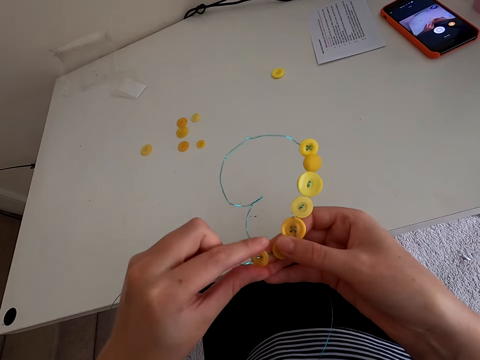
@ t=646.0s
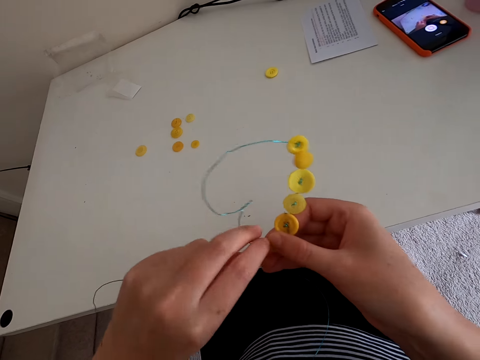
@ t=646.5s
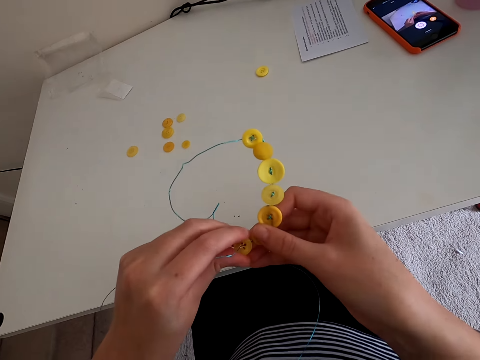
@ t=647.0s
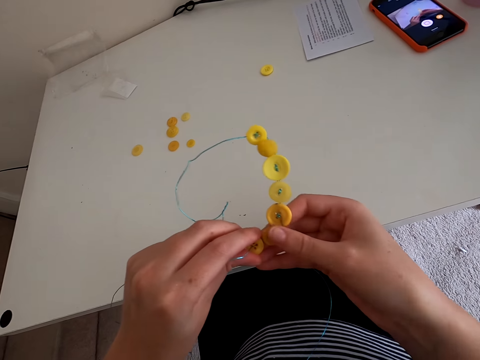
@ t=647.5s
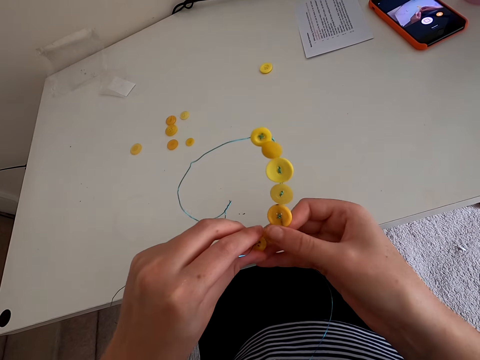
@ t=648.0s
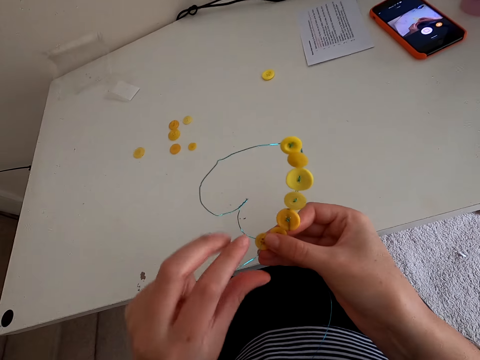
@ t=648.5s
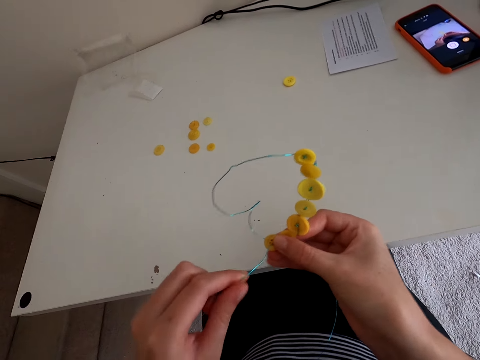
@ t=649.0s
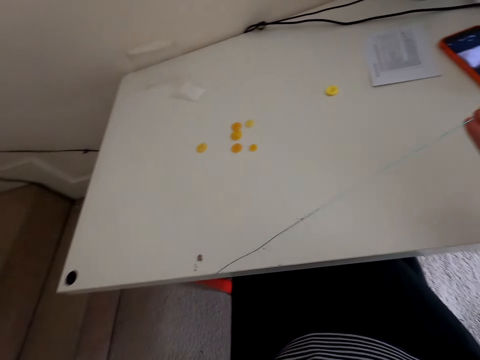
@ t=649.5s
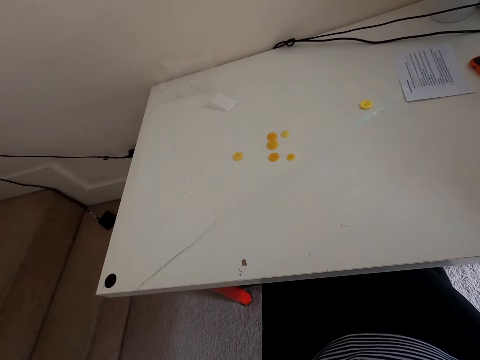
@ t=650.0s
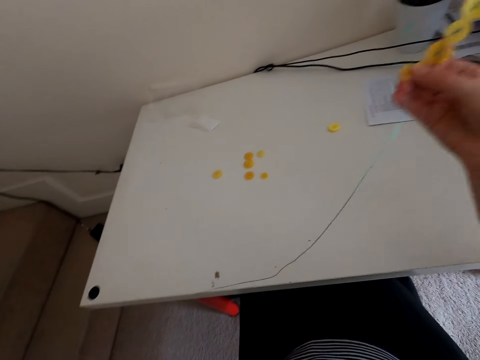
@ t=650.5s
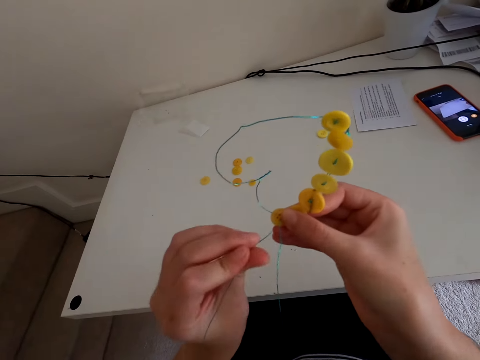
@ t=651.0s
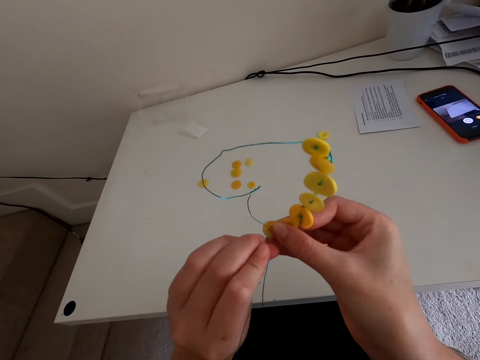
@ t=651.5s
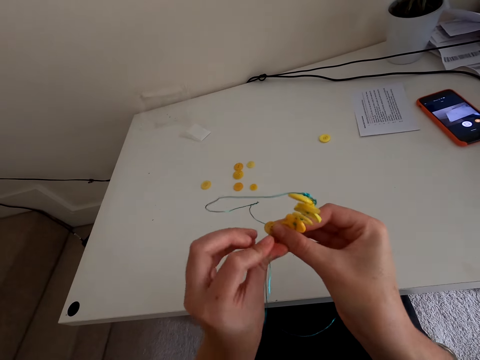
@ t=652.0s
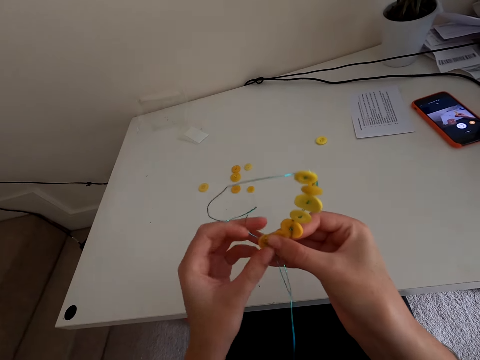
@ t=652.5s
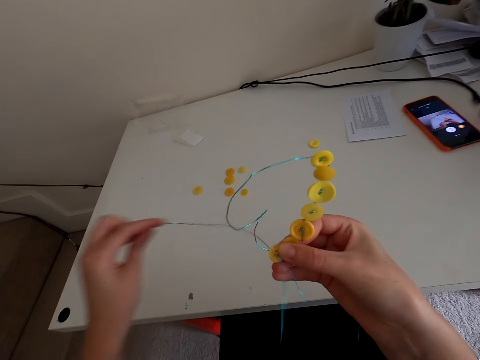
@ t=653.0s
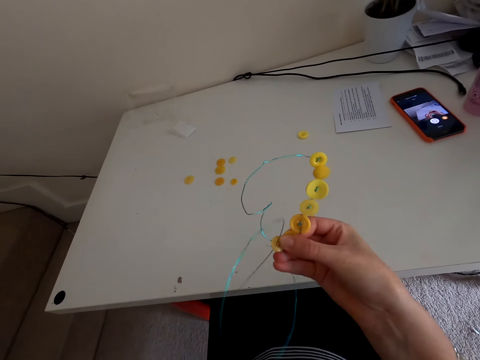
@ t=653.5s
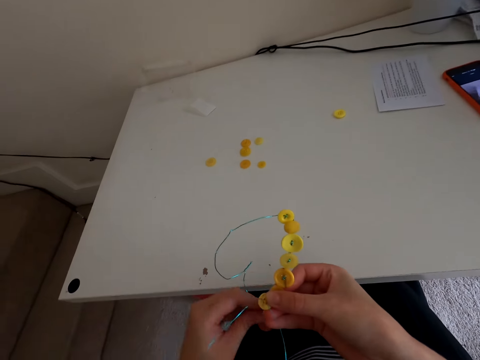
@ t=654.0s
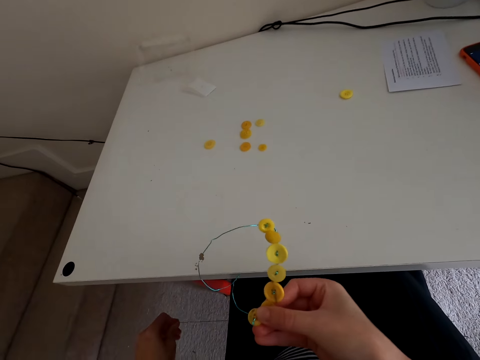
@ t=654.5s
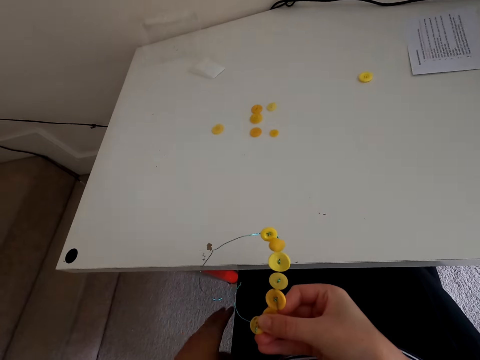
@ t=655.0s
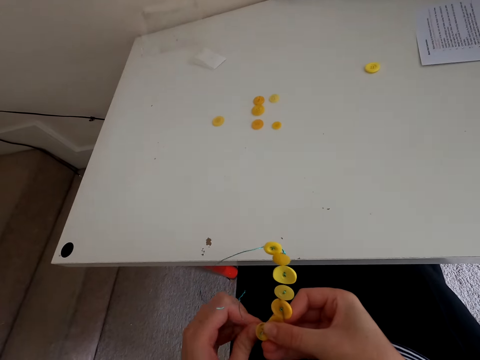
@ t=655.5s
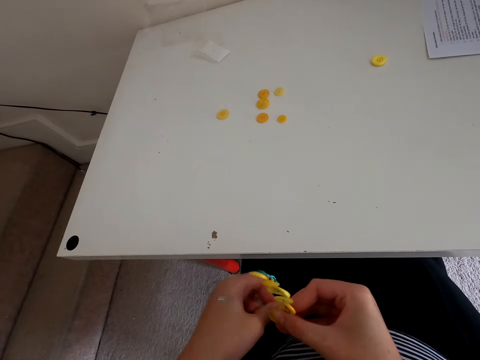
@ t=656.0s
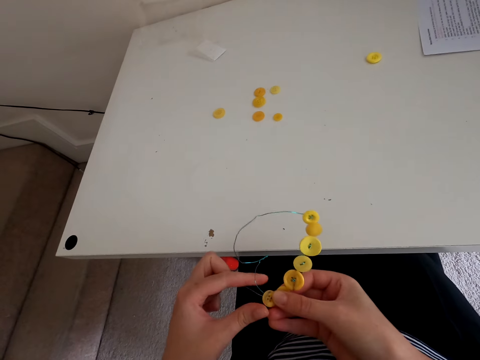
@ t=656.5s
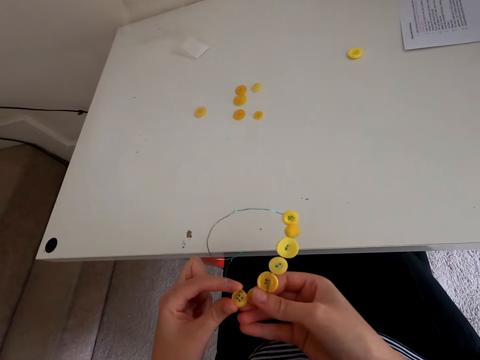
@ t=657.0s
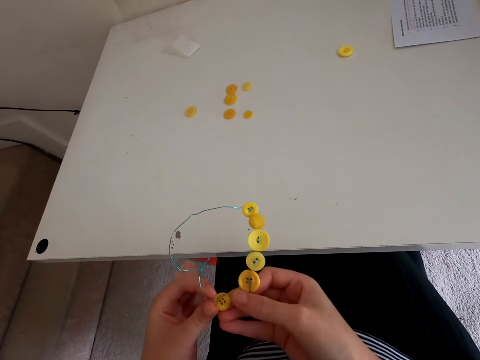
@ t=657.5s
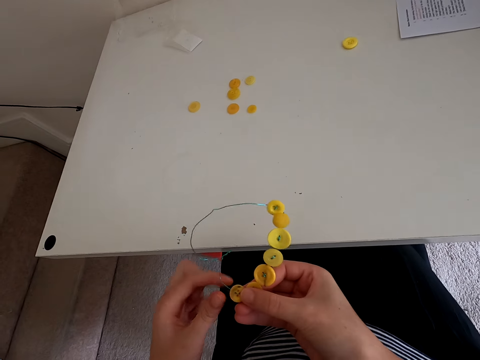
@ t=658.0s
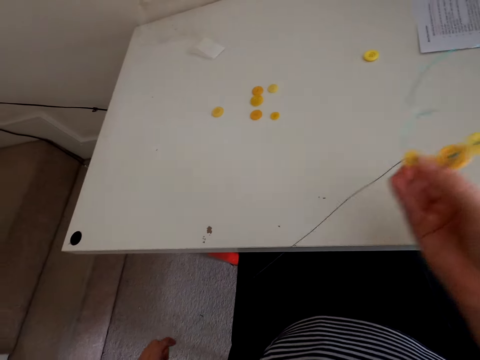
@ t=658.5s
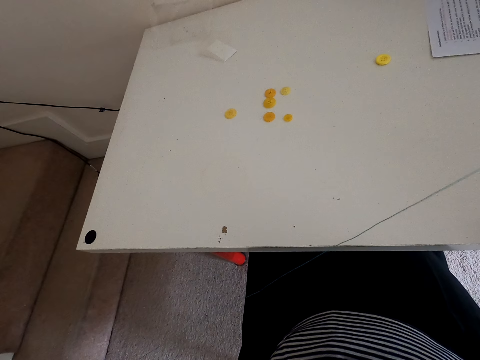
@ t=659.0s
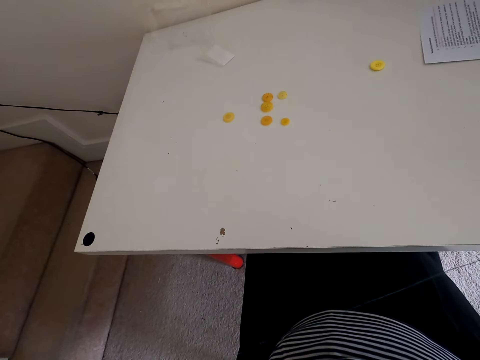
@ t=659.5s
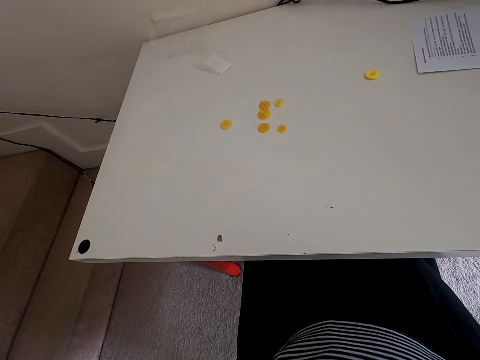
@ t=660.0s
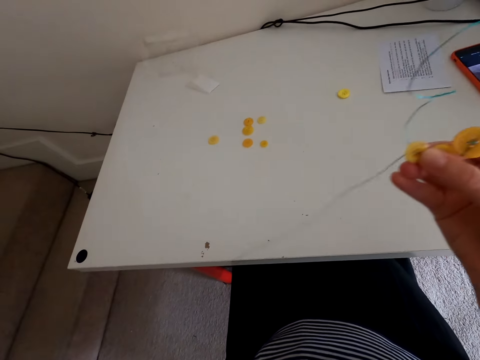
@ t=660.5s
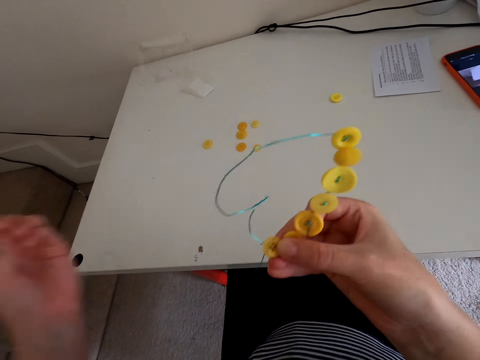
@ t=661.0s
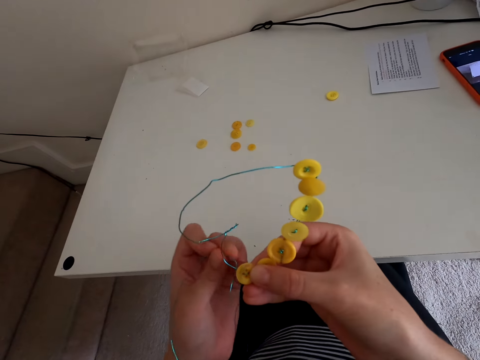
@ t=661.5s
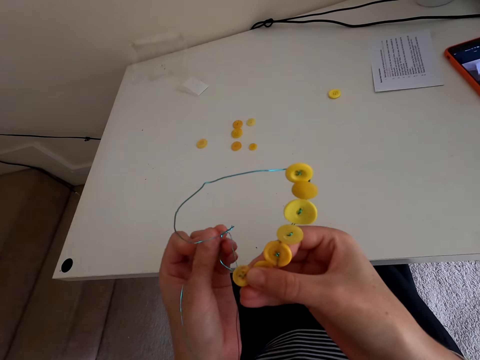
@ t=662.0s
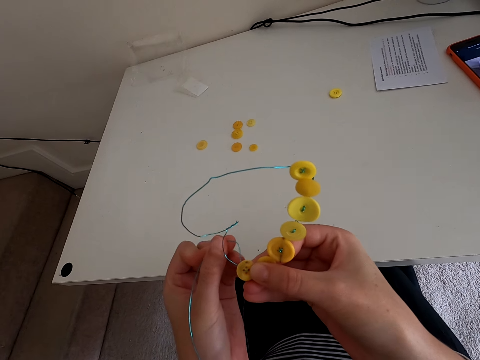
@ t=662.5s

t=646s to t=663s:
The camera wearer puts a thread in the button. They straighten the thread.

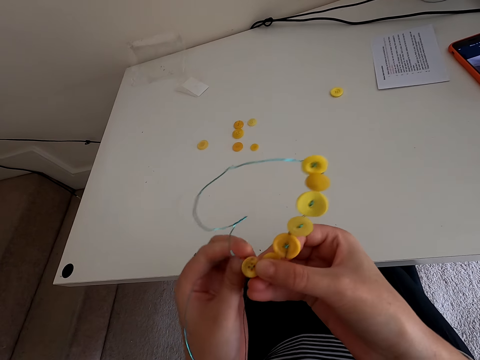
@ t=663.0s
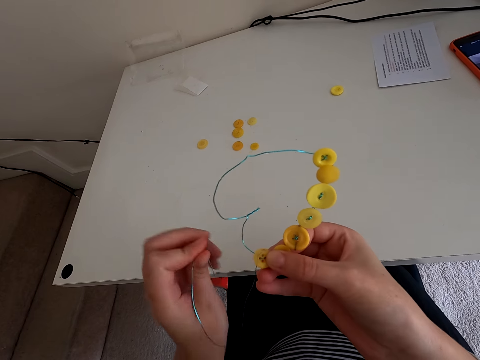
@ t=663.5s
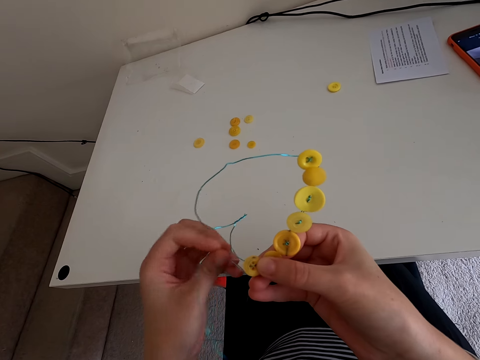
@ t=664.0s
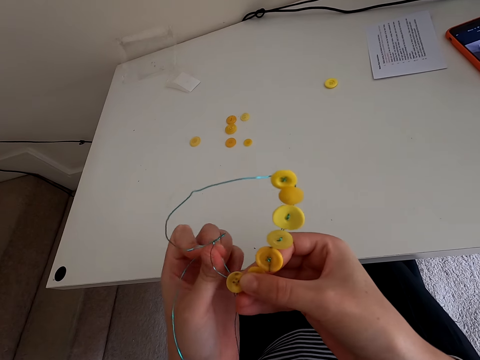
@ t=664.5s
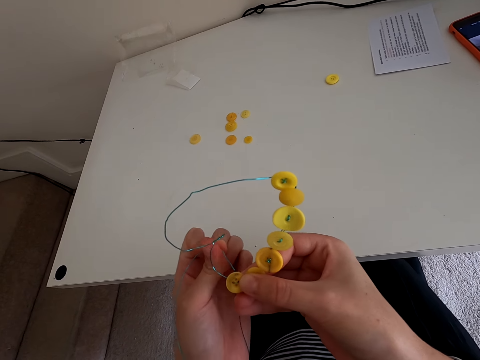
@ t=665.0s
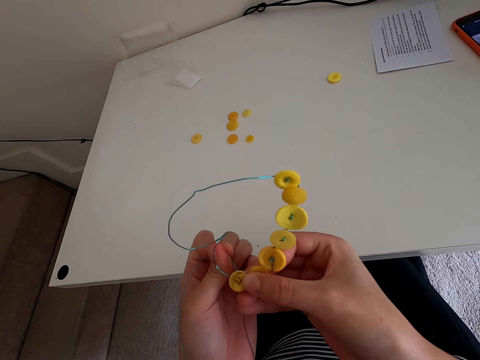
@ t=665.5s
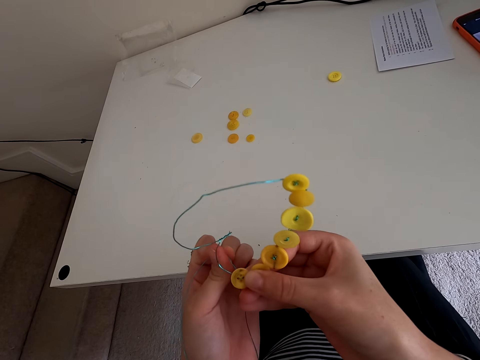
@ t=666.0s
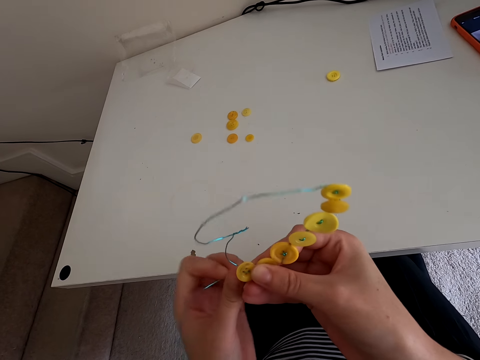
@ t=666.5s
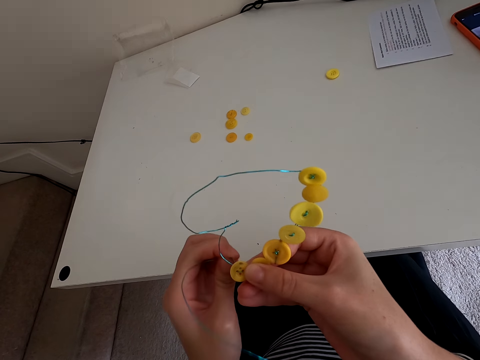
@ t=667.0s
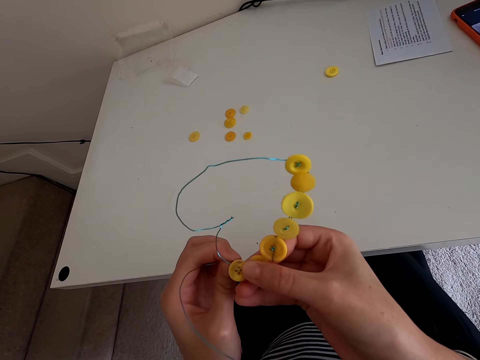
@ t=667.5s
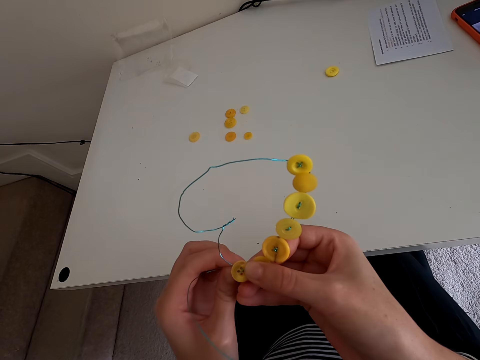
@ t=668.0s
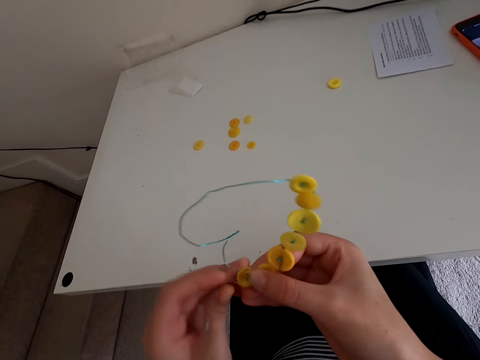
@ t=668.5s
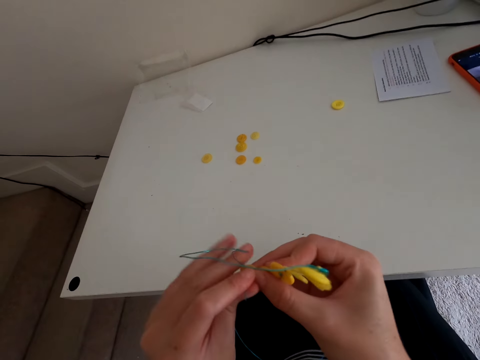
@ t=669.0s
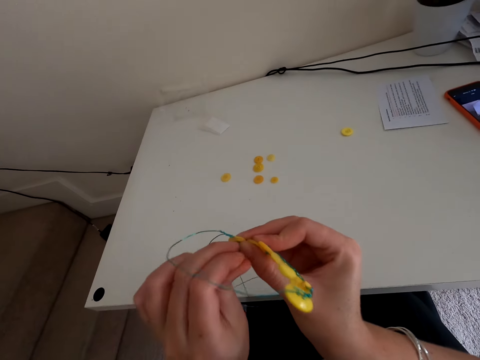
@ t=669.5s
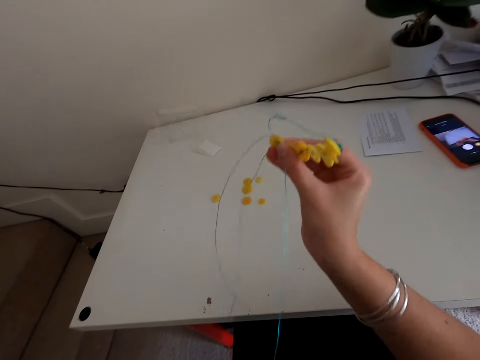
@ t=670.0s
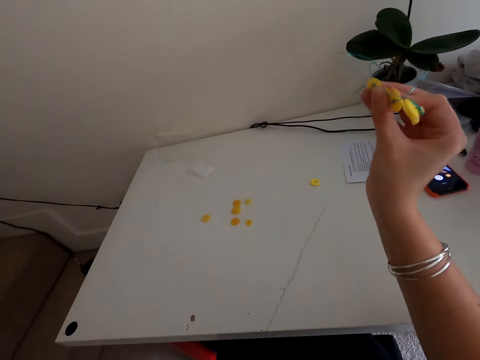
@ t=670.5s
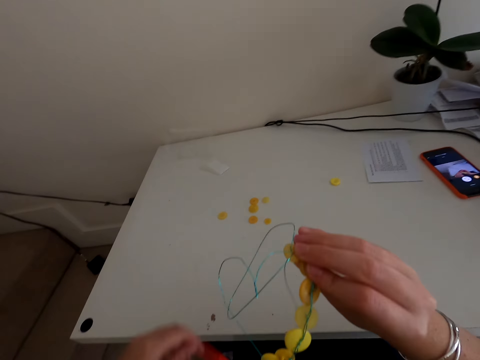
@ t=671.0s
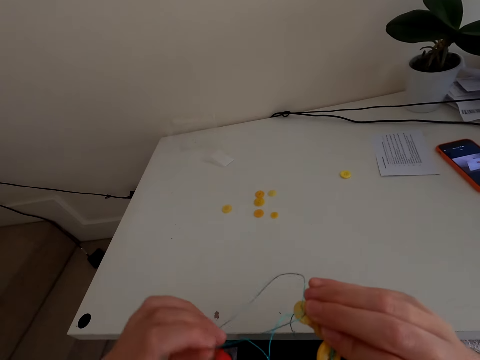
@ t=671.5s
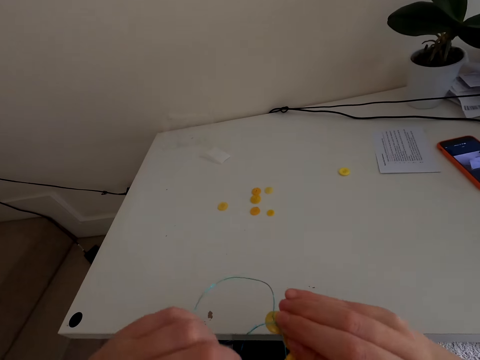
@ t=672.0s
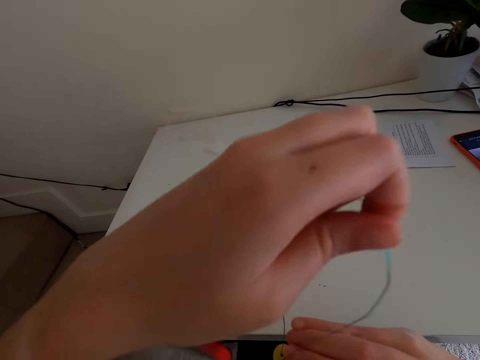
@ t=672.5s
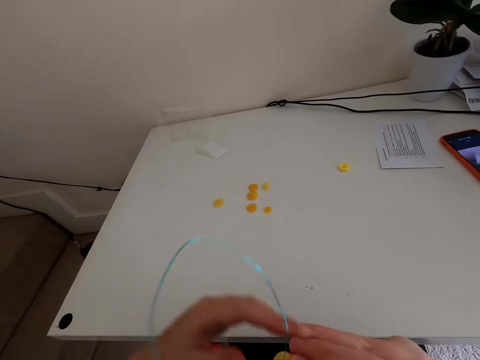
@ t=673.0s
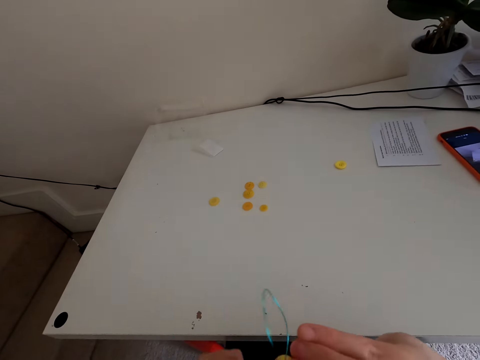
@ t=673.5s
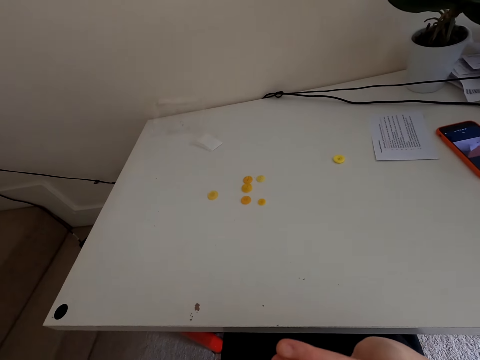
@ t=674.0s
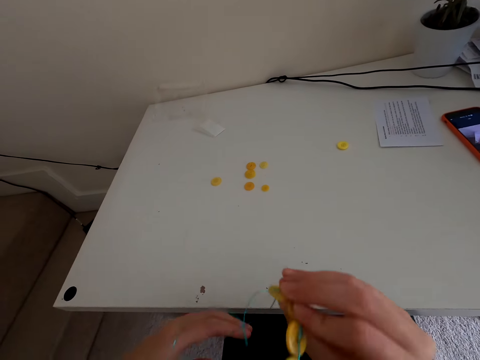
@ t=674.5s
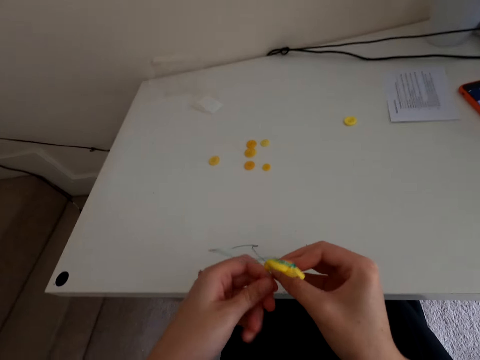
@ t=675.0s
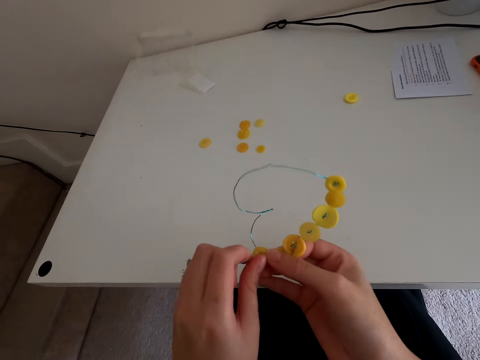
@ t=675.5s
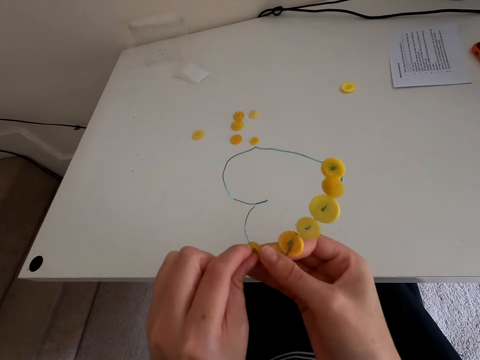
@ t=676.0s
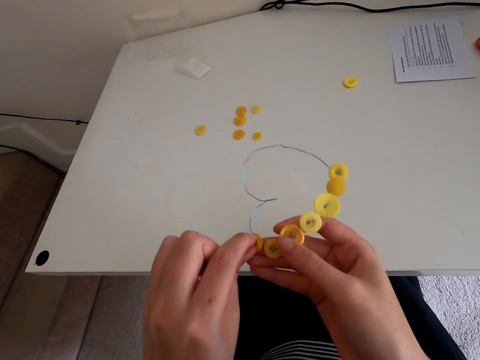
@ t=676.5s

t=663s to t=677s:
The camera wearer puts a thread in the button.
